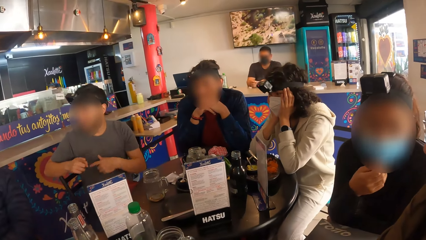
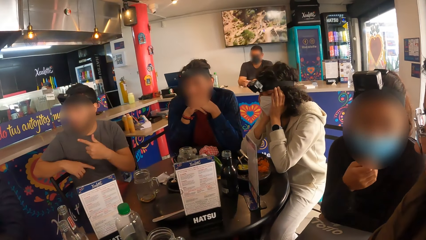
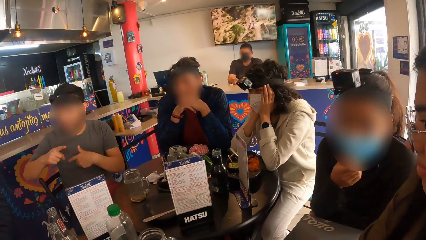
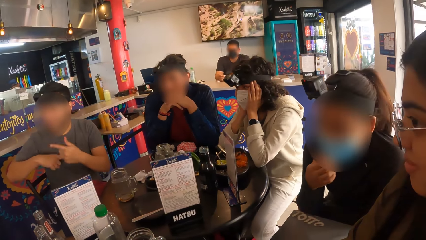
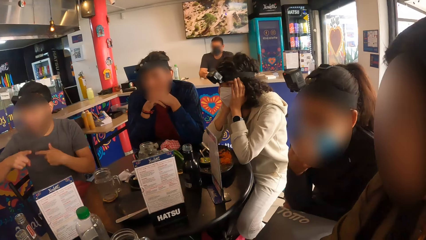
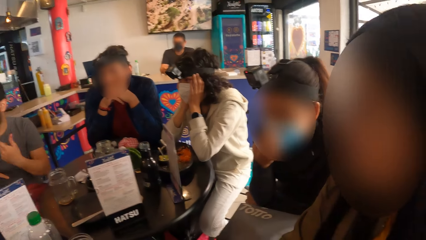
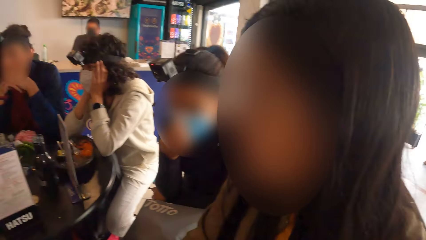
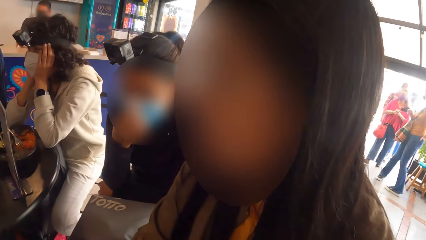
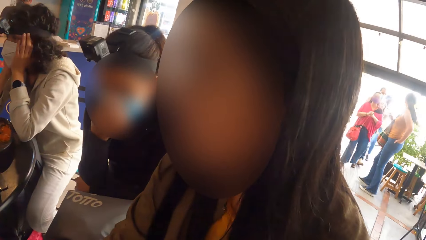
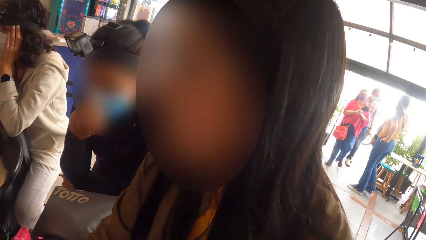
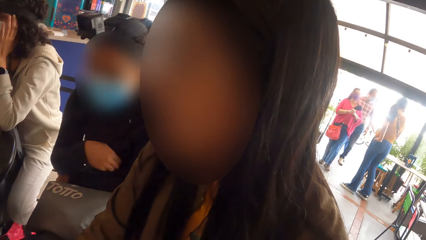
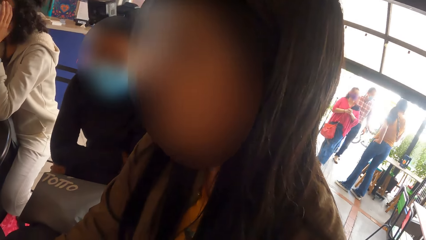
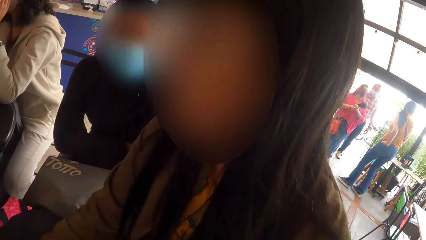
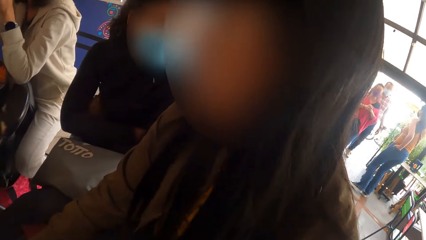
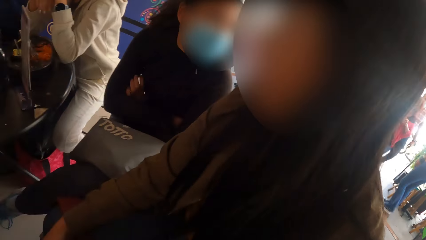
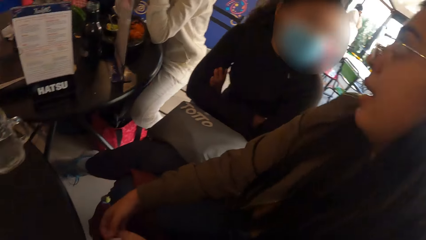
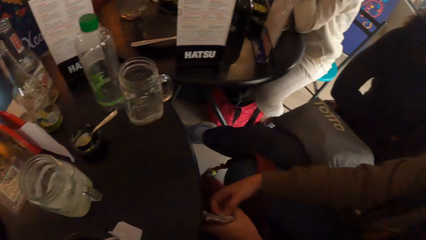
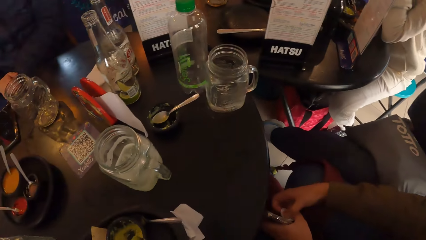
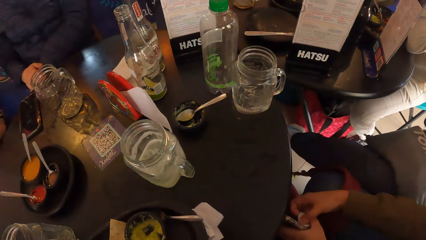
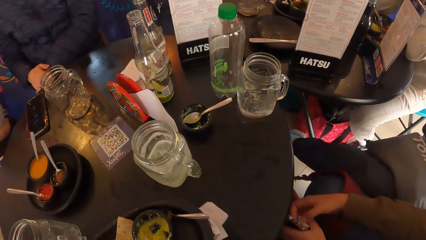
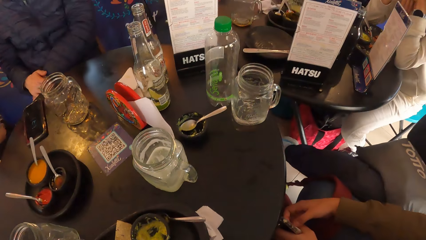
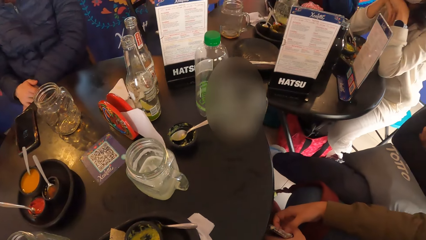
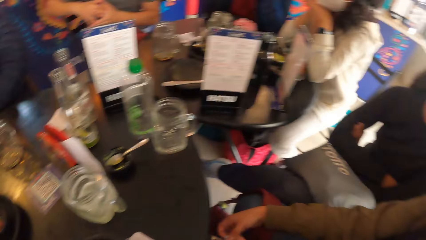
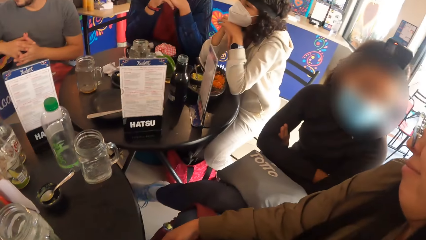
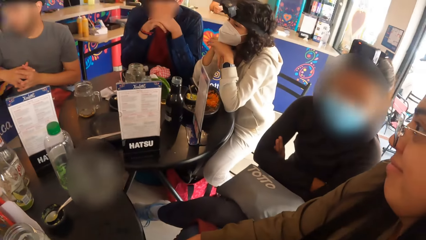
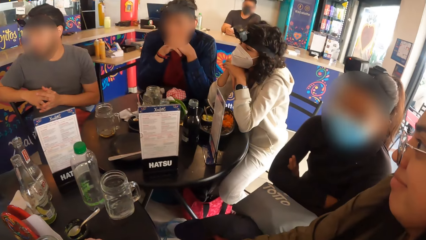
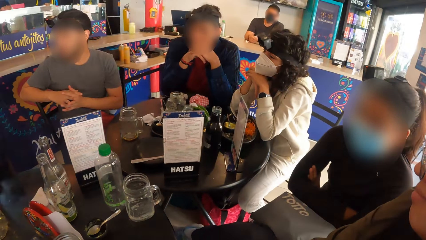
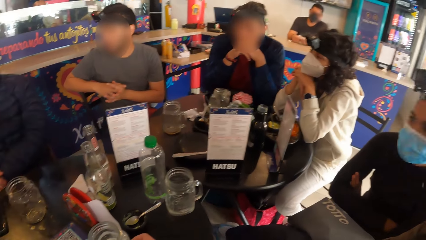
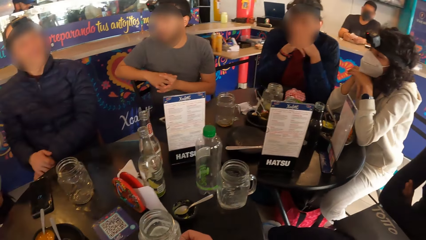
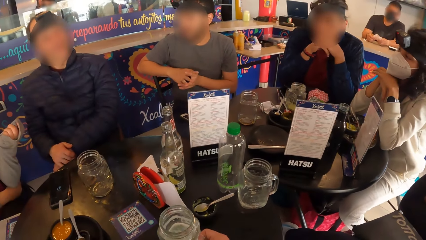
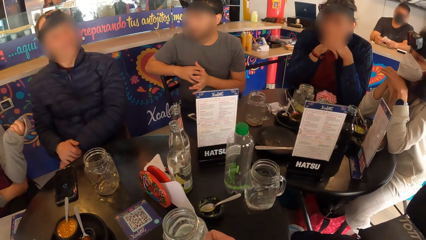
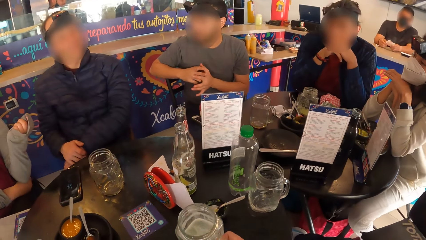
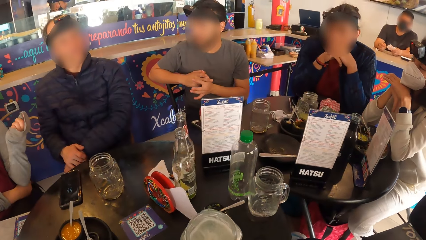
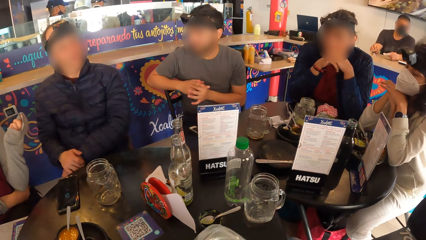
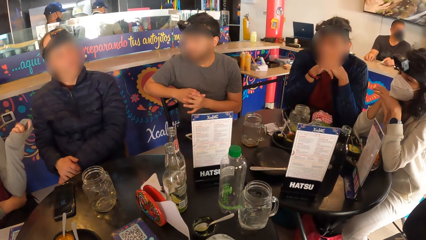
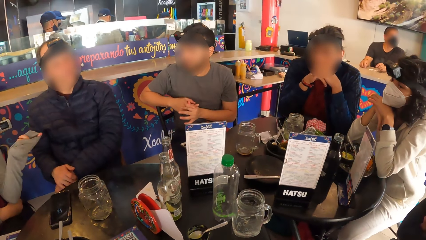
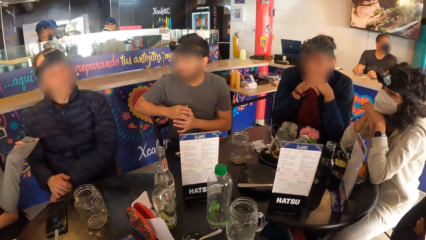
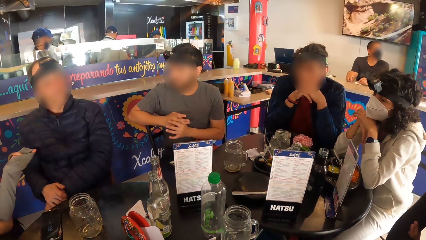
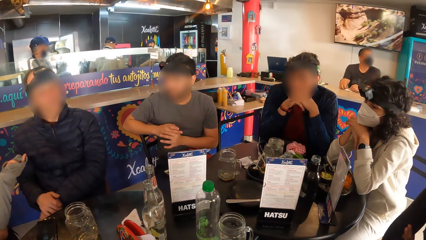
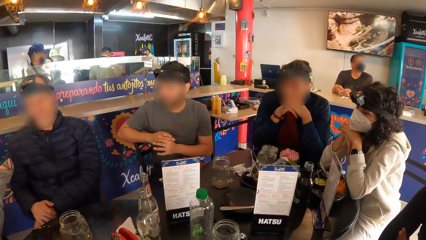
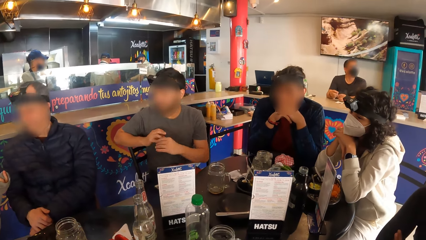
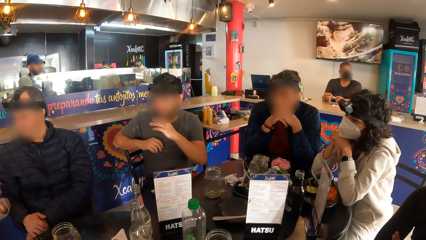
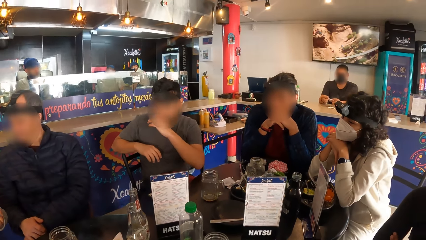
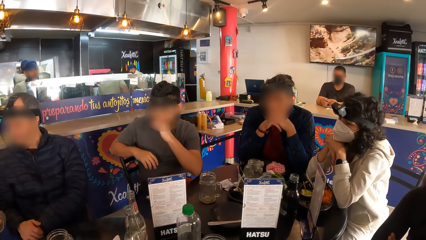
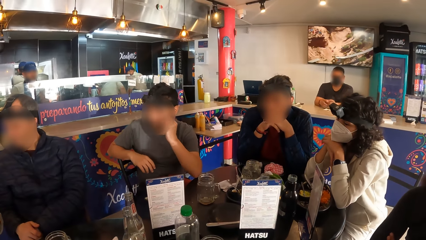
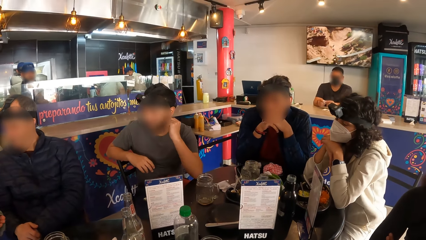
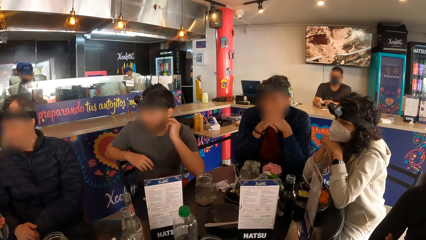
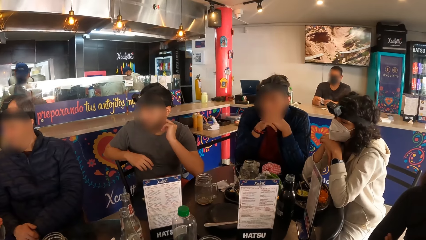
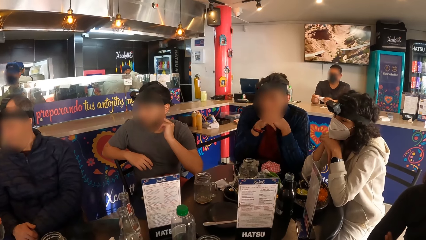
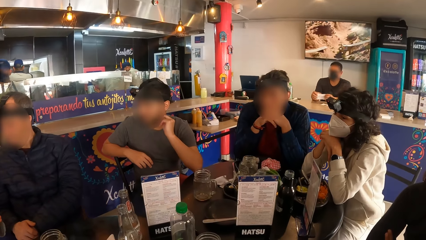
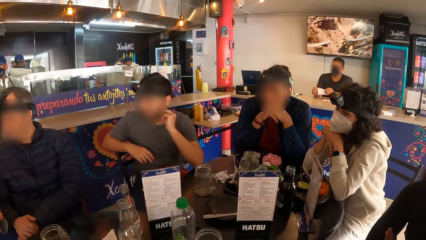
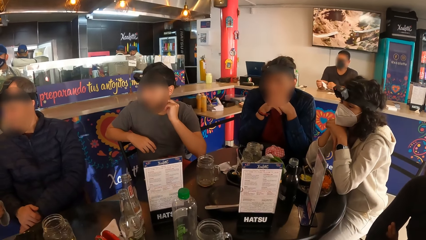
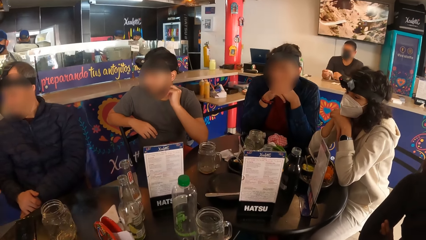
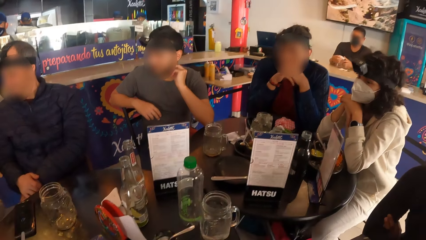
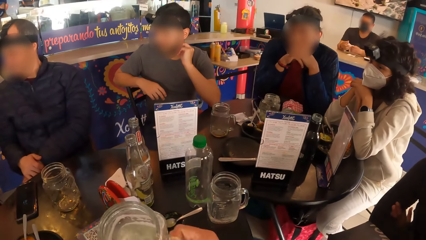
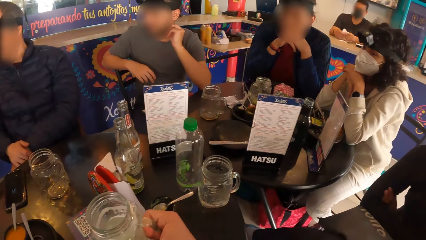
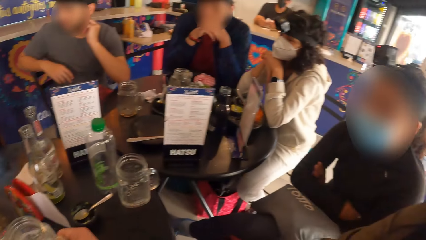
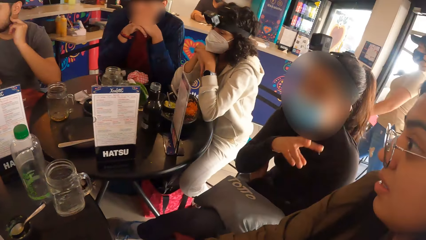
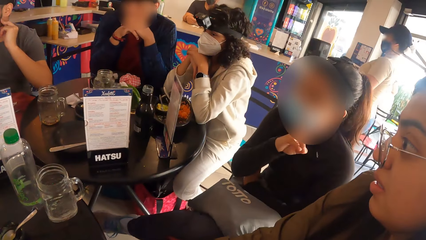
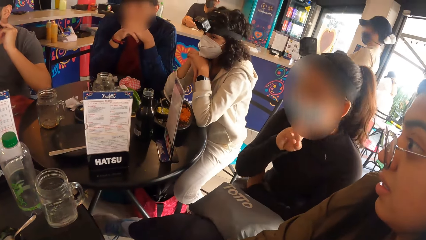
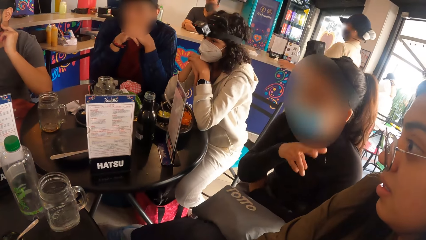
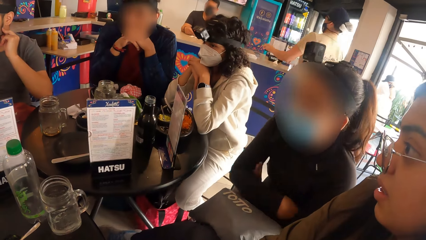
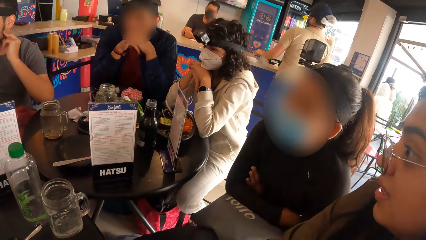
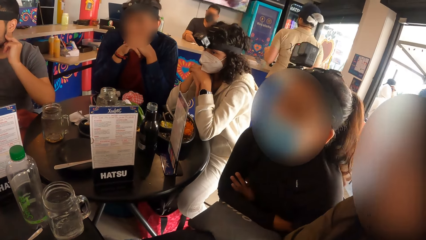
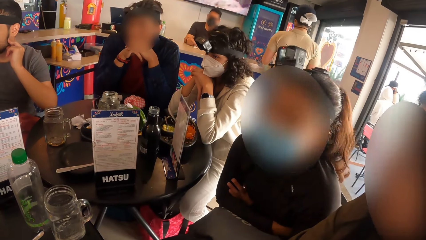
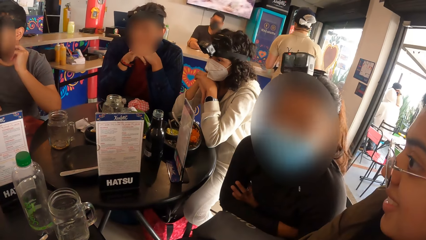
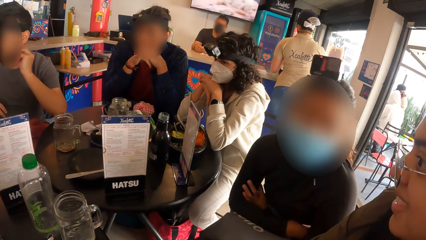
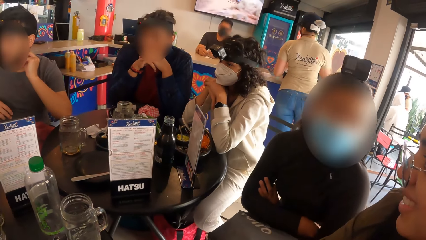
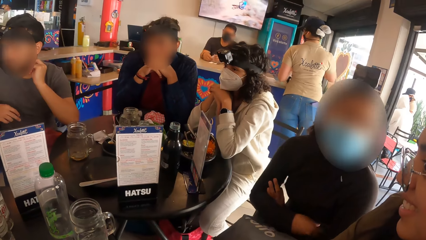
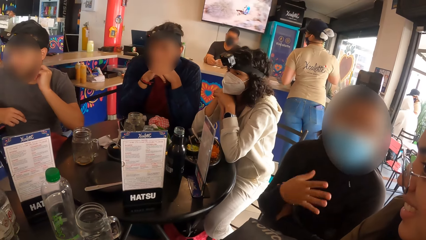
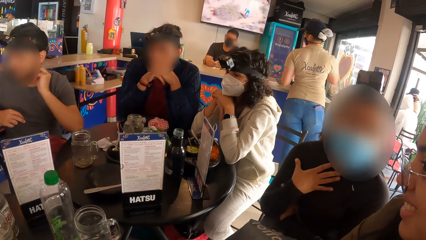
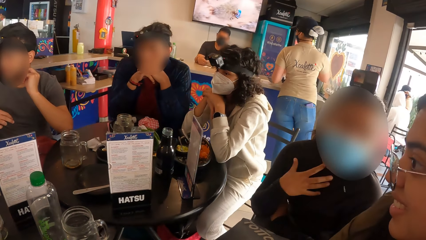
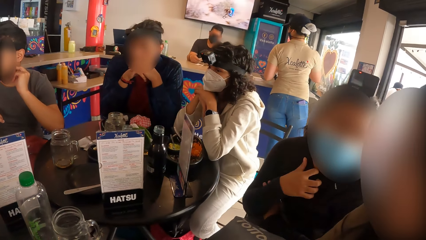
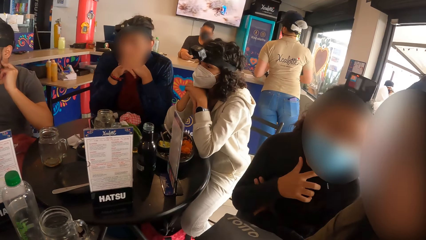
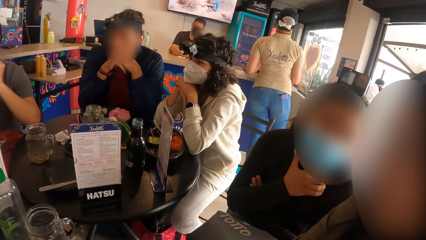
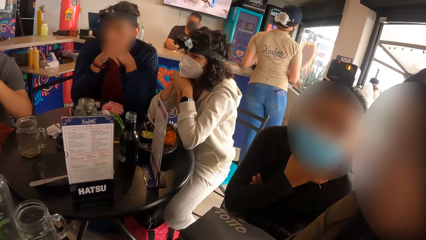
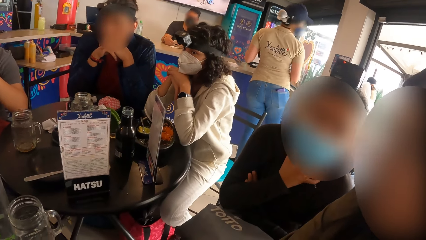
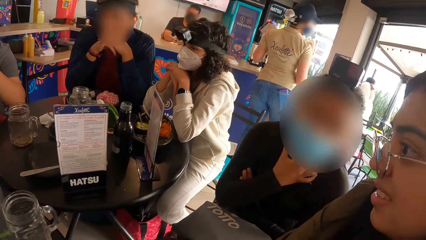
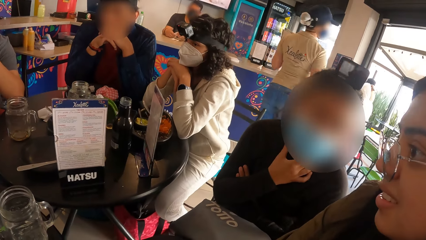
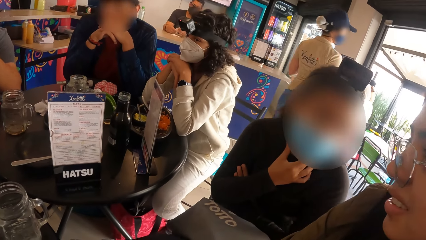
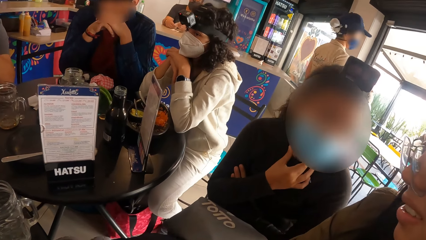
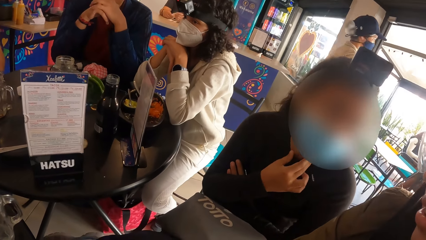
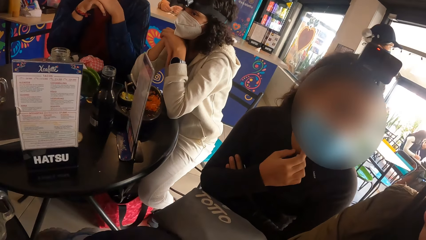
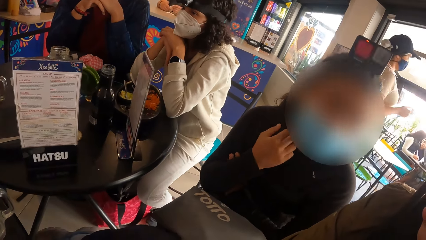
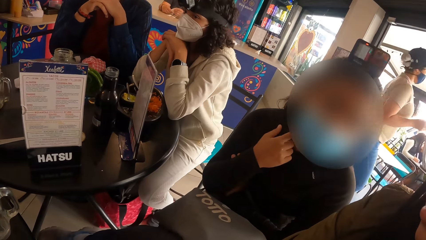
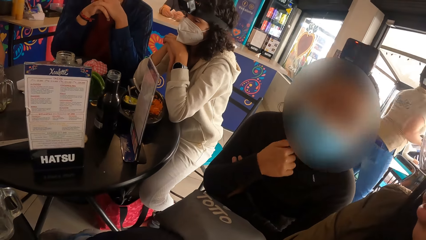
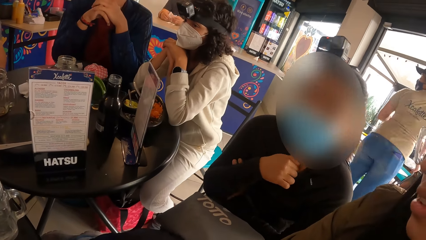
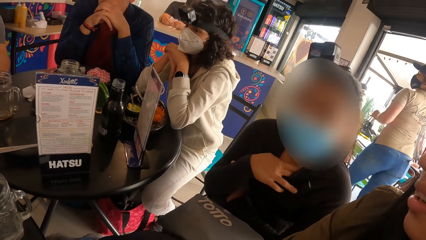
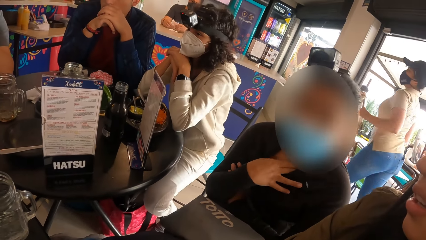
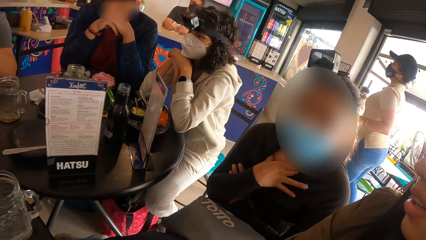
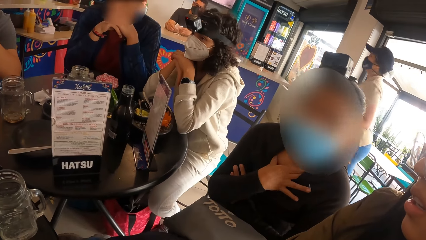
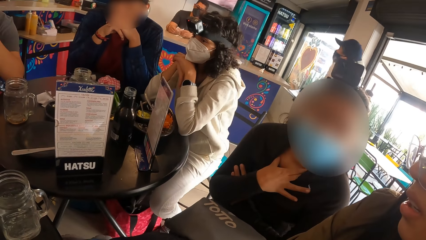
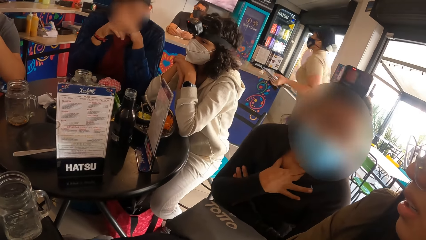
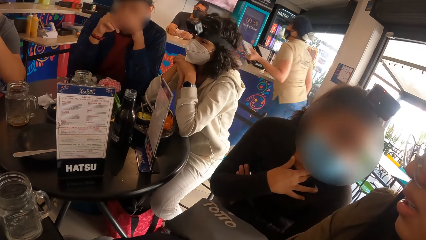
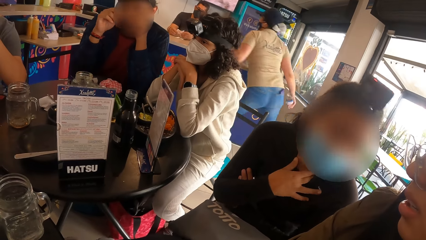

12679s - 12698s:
The camera wearer looks at a lady. He turns around the table. A man interacts with a woman. The camera wearer drops a cup on the table with his right hand. Another woman interacts with a third woman.
